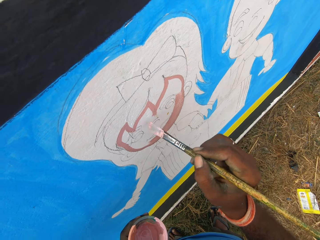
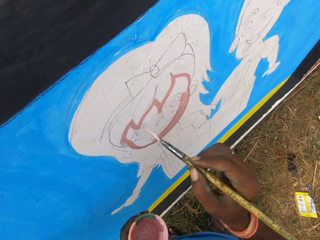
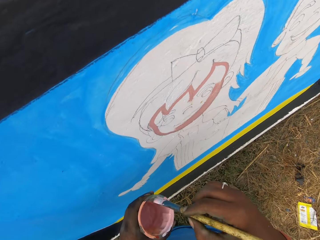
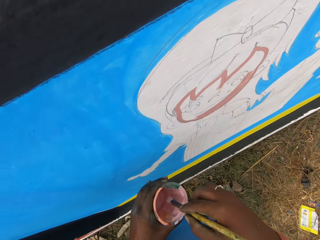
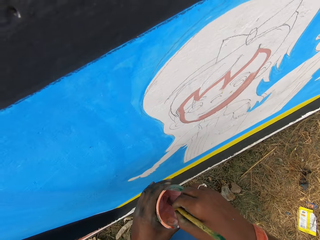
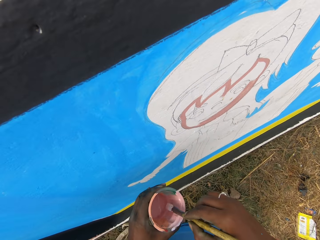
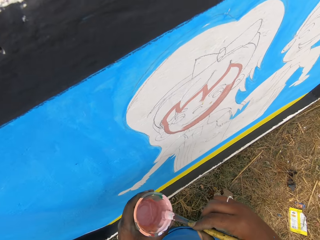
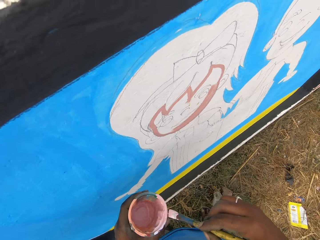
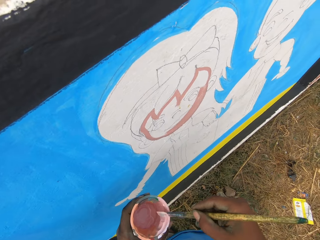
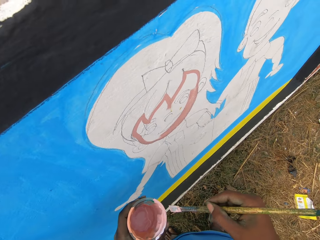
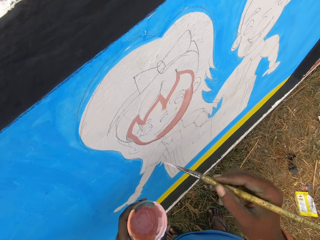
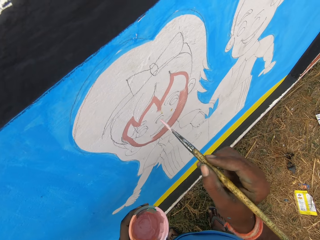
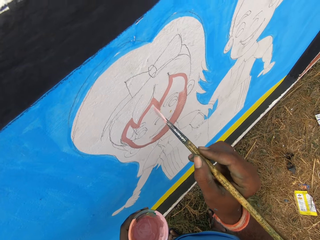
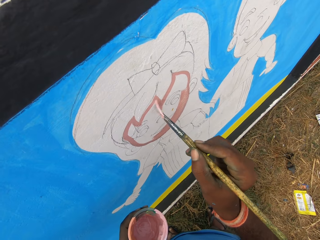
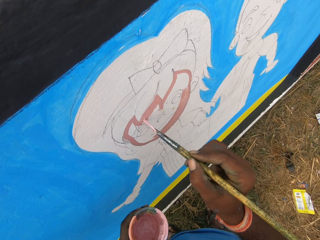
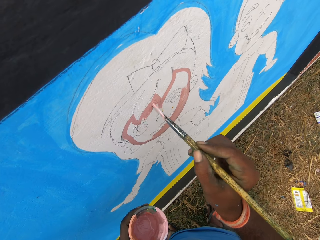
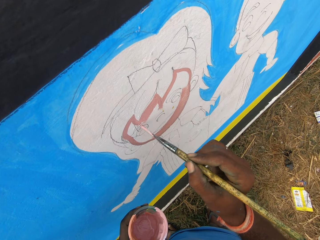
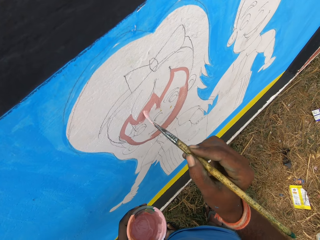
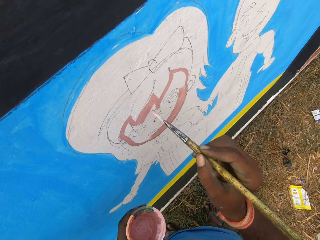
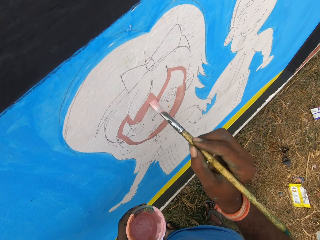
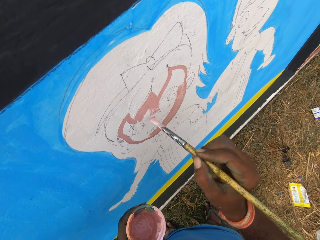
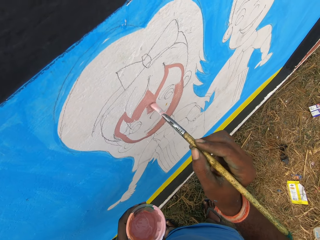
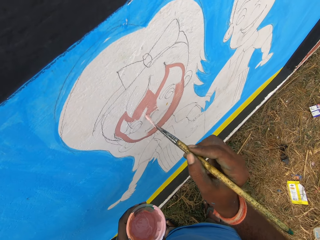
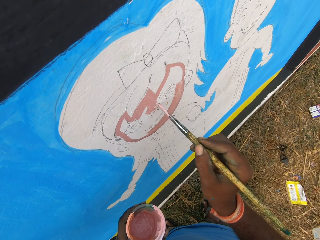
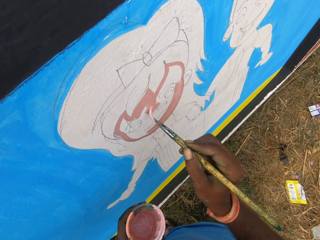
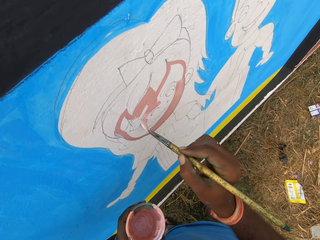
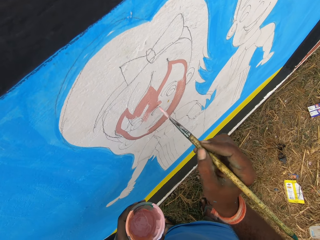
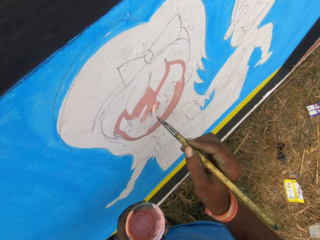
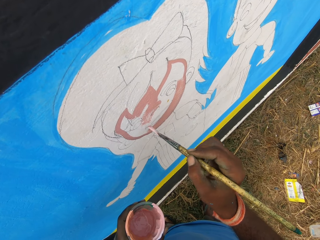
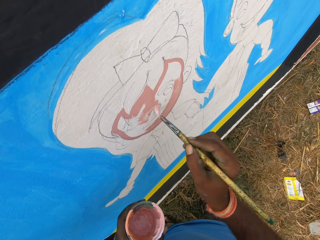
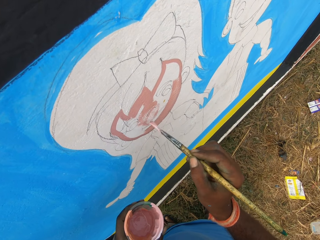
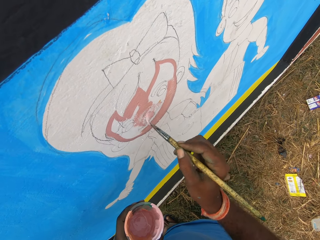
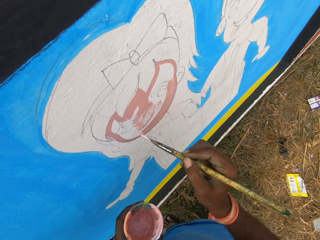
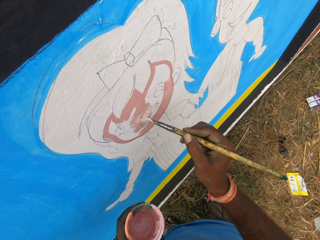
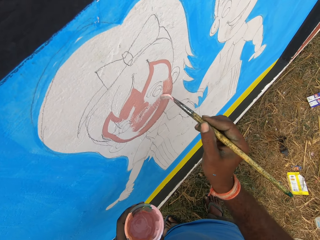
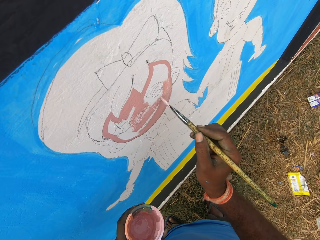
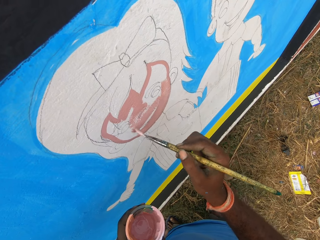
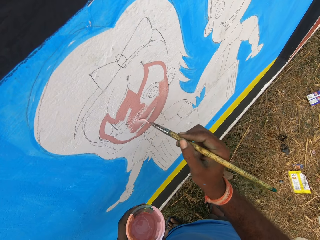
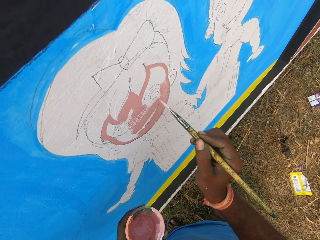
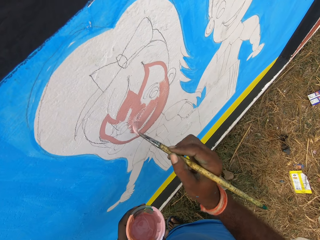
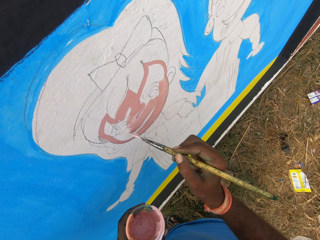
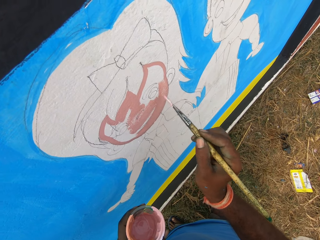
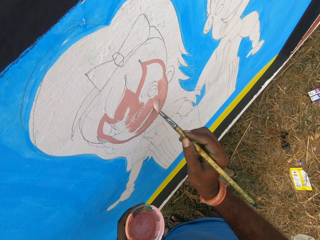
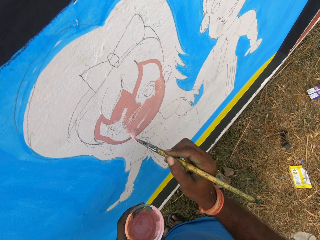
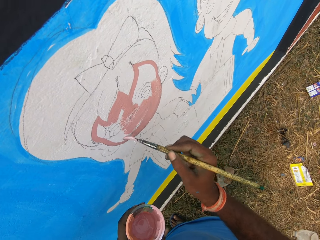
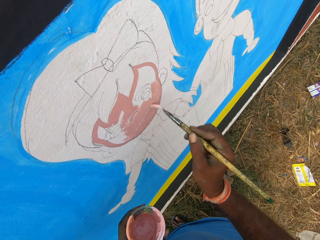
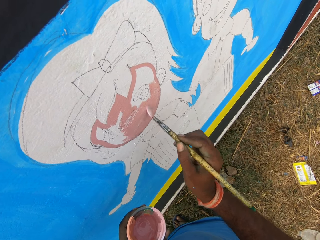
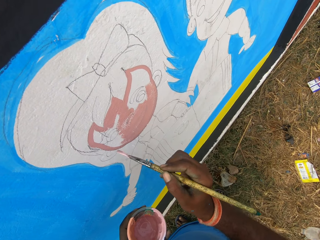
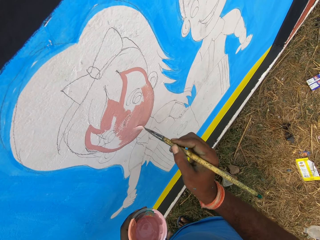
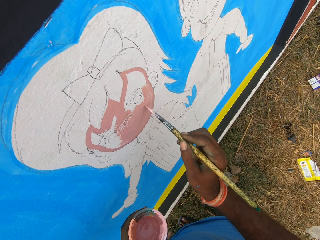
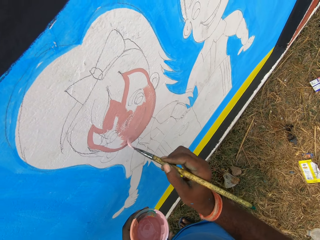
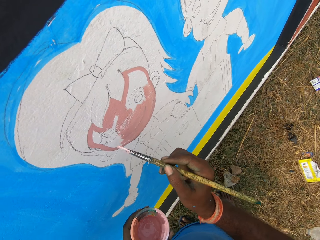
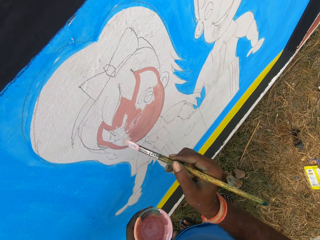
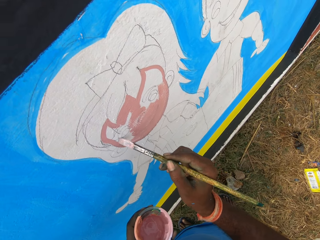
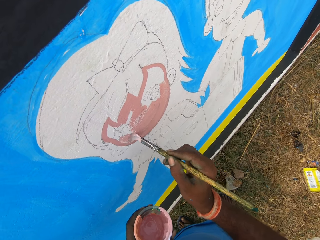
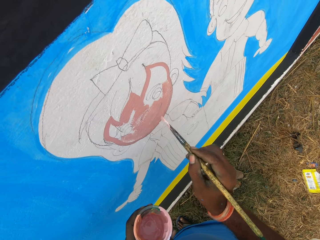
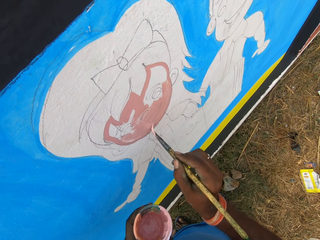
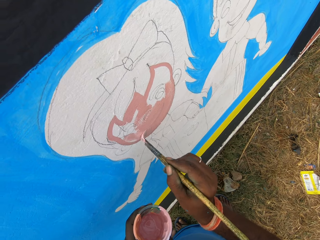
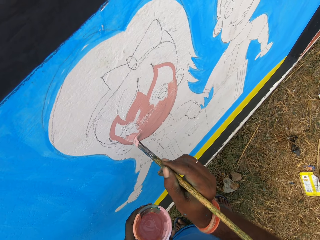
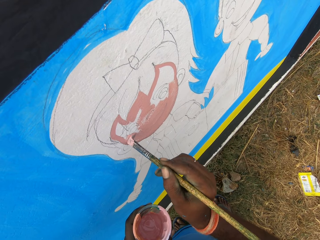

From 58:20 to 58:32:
The camera wearer dips the paint brush in the paint can. They rub the paint brush on the edge of the paint can. They paint the wall with the paint brush.

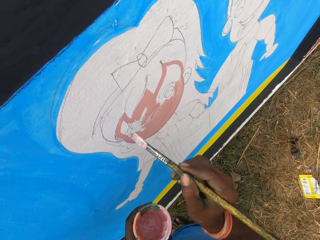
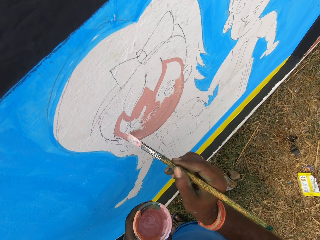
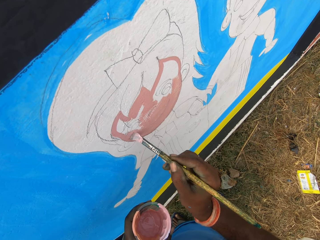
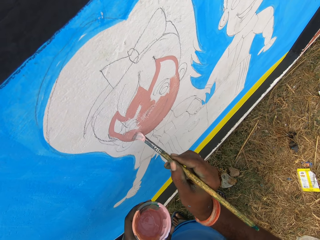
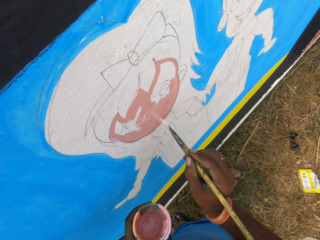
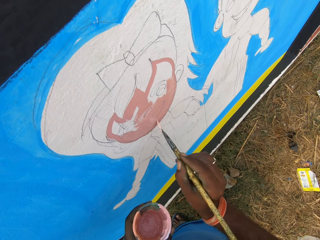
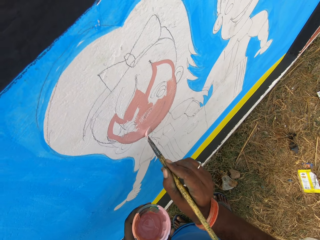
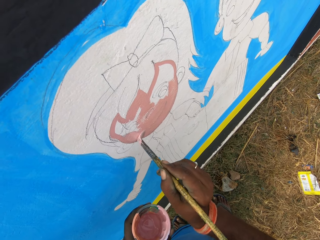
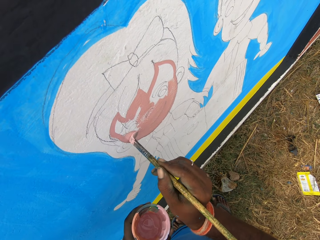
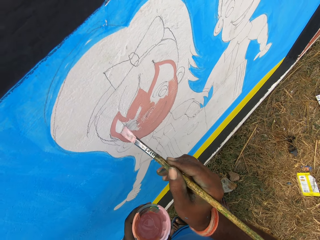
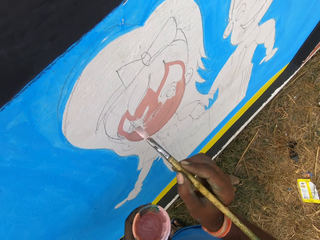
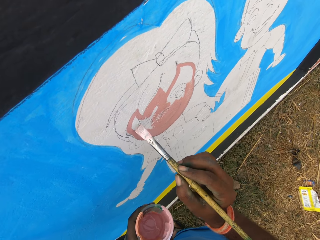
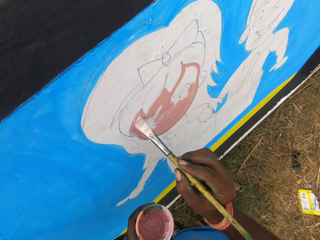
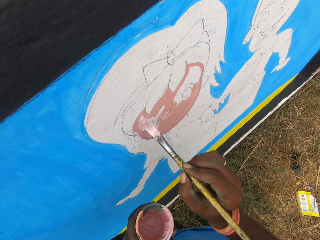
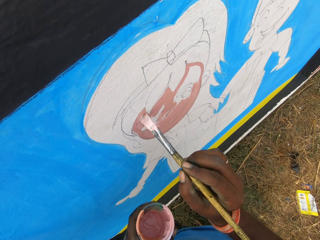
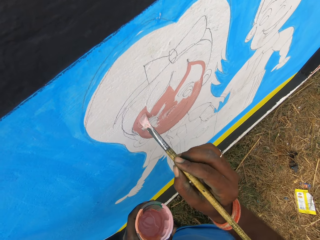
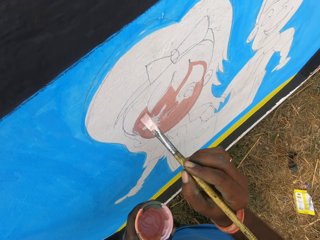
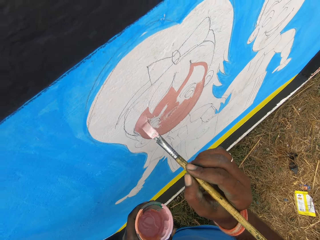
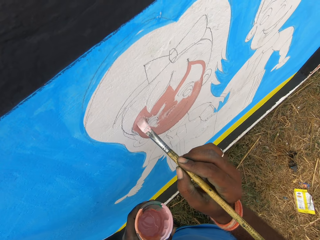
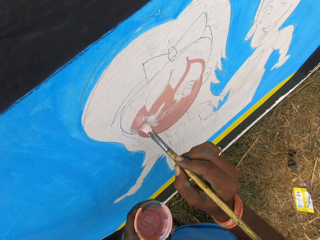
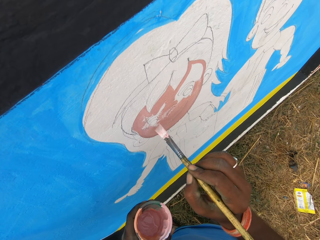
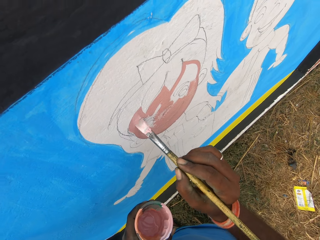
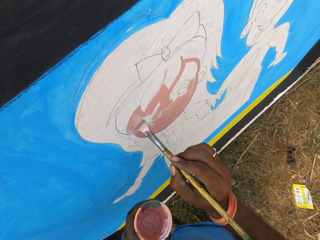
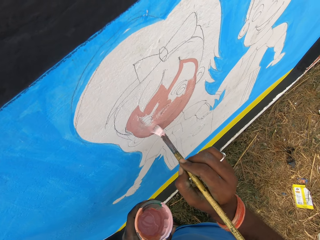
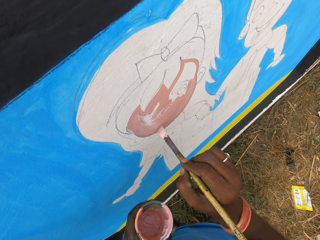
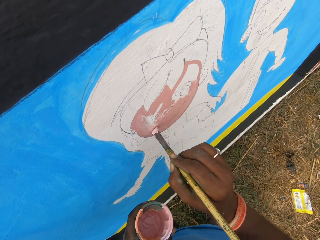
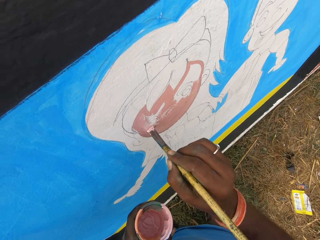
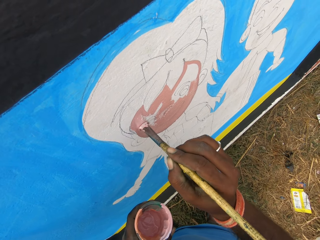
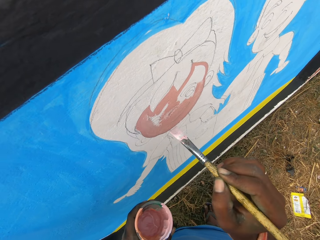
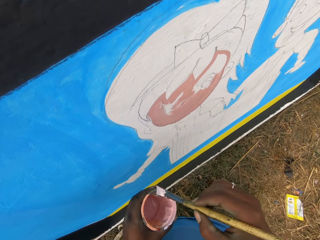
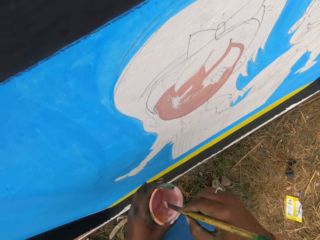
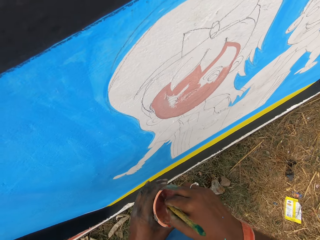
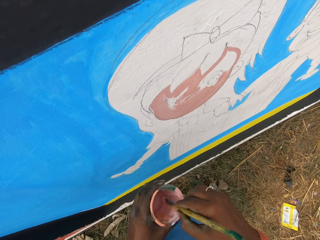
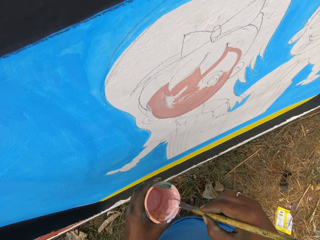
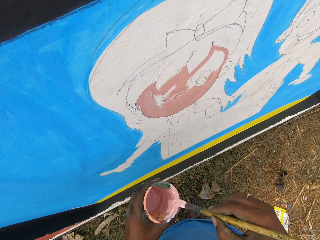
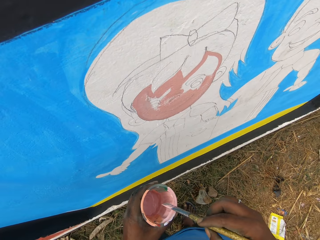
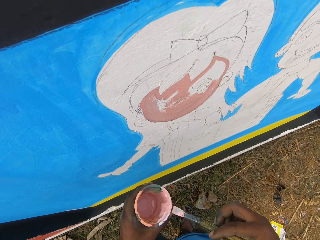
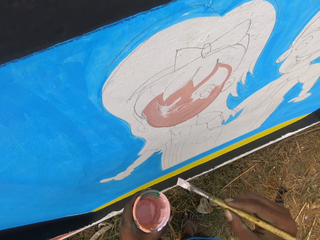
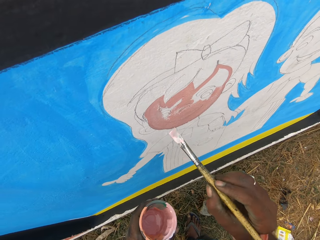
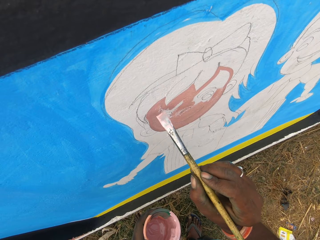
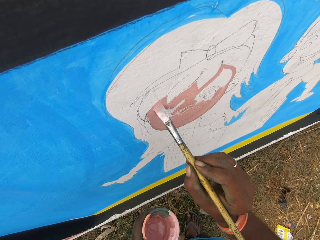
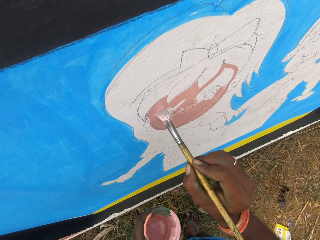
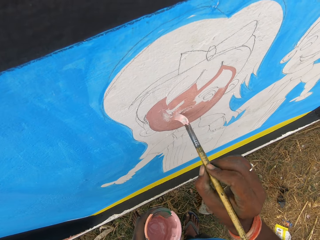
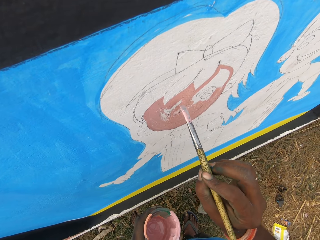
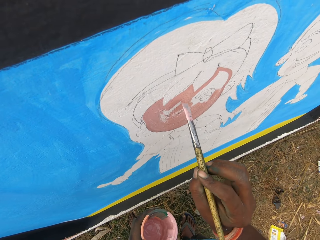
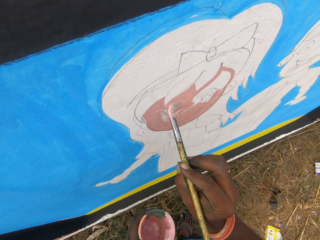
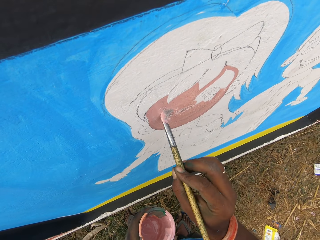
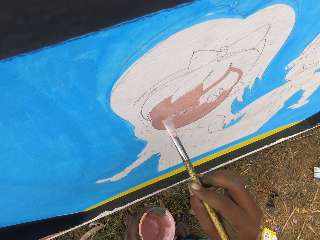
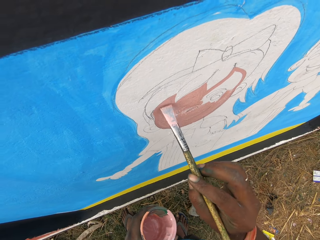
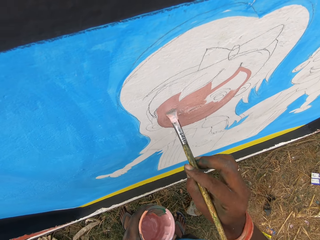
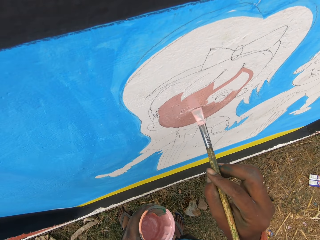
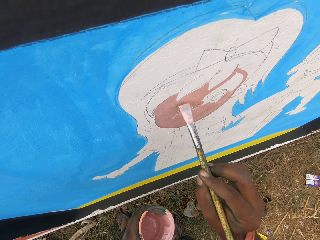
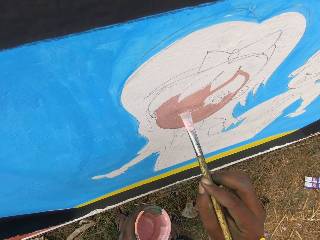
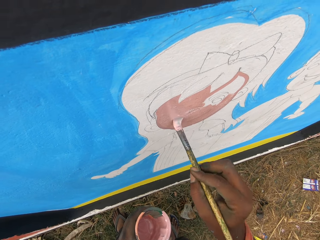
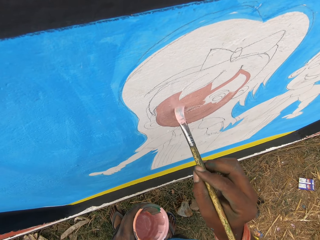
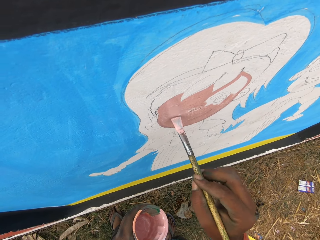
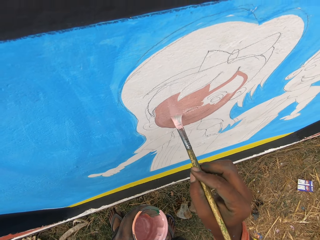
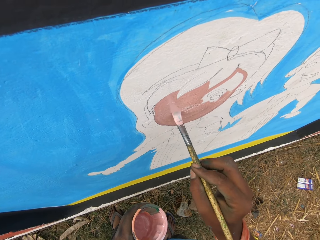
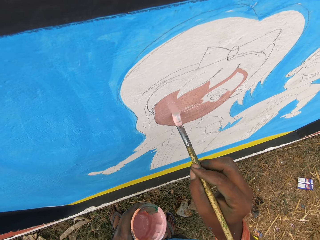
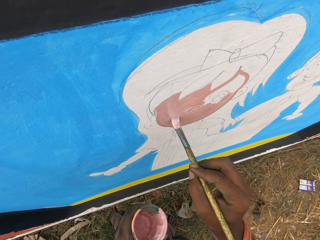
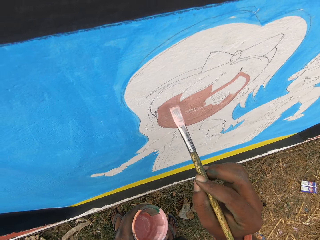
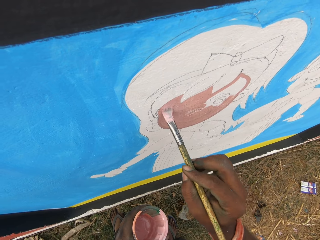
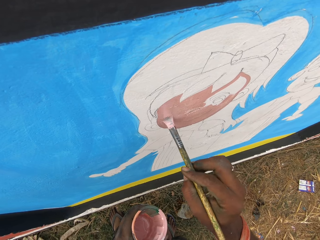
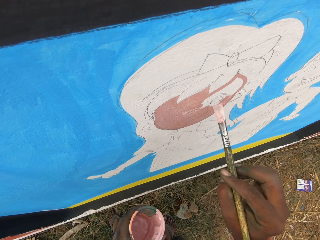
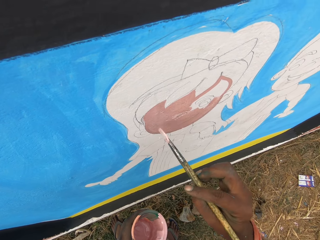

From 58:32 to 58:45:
The camera wearer dips the paint brush in the paint can. They rub the paint brush on the edge of the paint can. They paint the wall with the paint brush.
